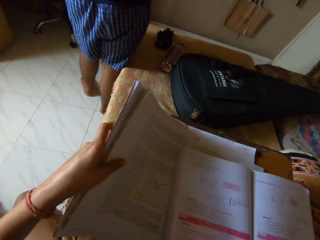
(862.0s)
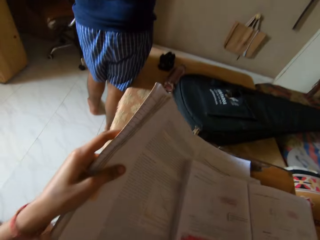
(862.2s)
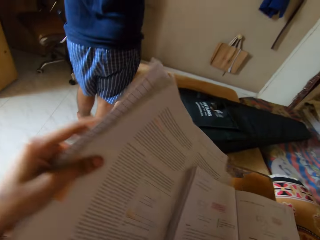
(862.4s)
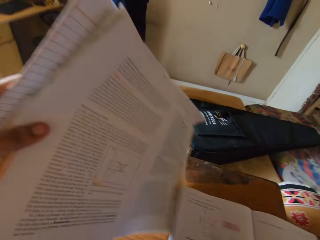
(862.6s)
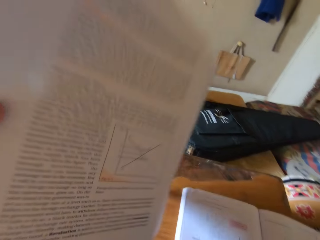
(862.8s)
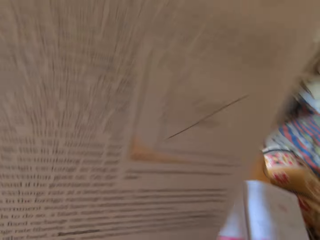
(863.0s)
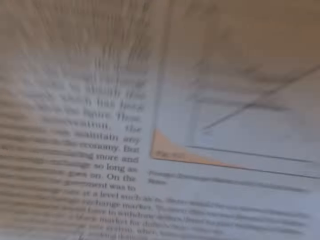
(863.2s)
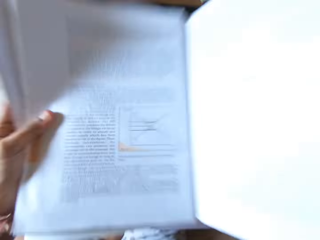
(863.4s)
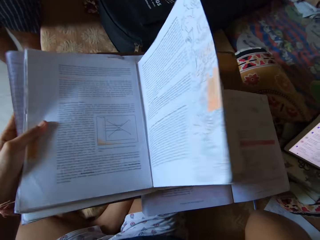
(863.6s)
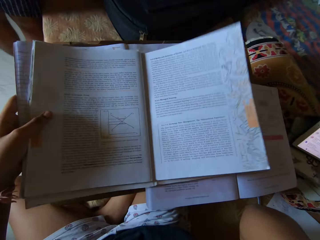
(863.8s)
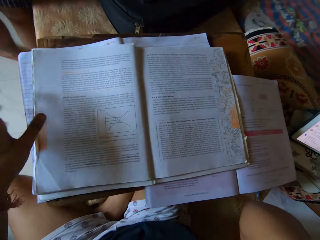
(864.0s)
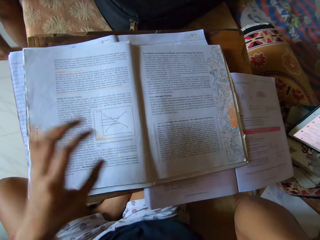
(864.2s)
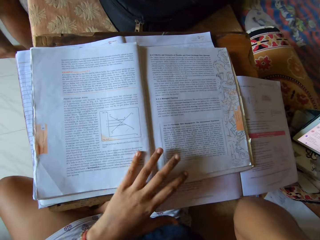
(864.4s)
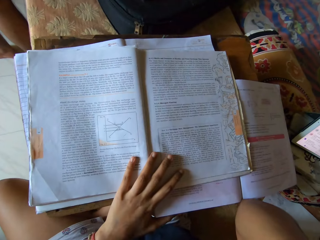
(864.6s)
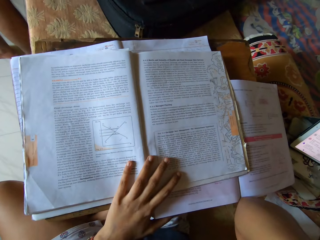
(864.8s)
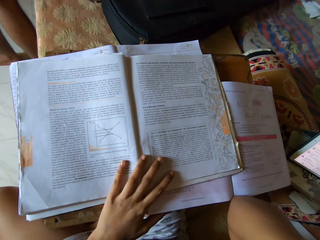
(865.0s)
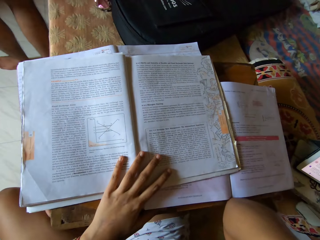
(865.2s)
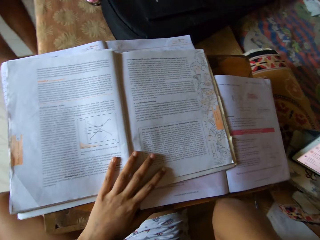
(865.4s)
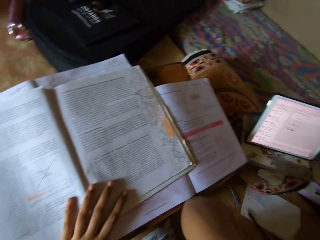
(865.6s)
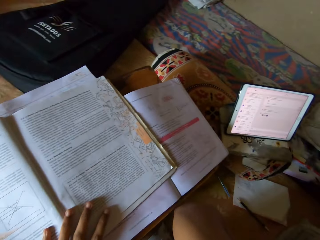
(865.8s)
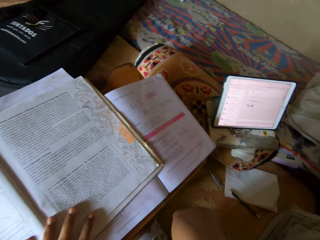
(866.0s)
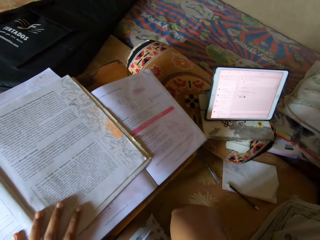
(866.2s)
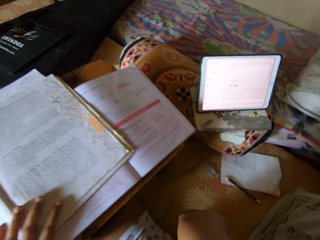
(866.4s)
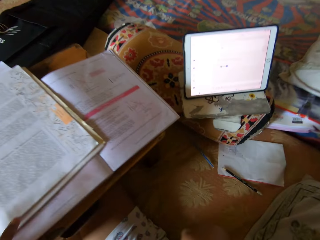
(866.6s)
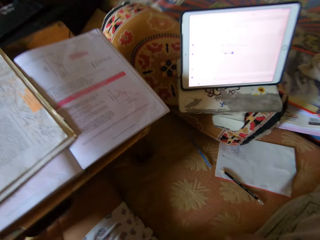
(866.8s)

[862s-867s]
The camera wearer takes the writing book under the textbook. They place the book on the textbook. They put the textbook on the table.

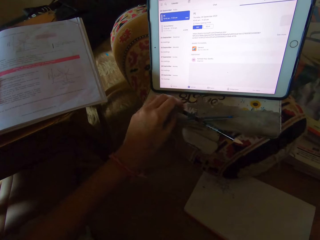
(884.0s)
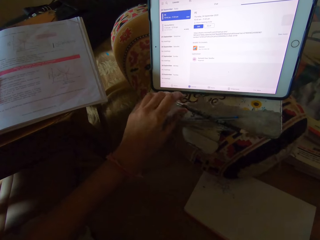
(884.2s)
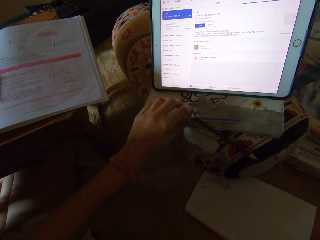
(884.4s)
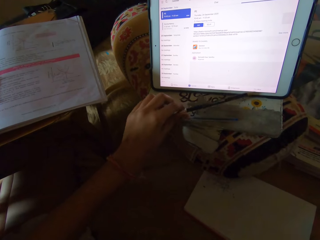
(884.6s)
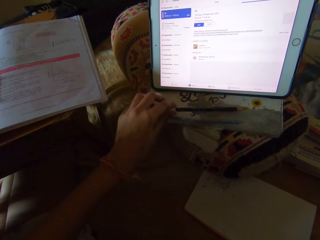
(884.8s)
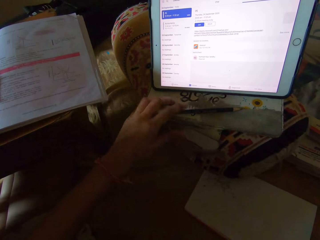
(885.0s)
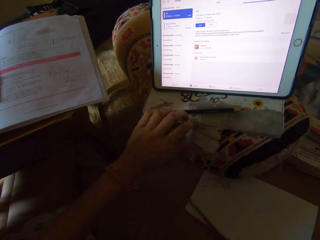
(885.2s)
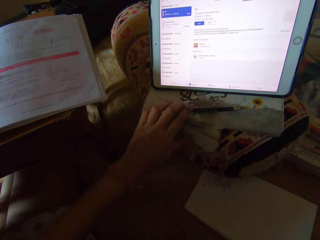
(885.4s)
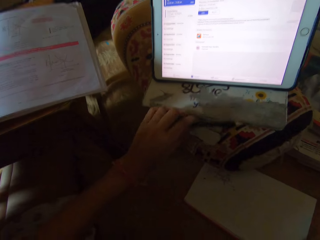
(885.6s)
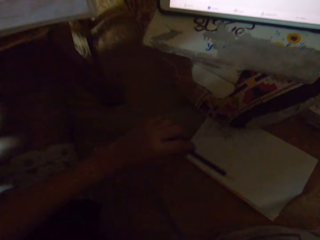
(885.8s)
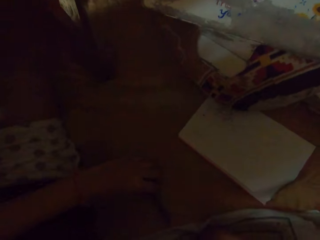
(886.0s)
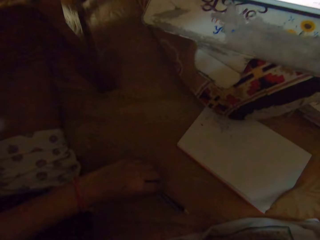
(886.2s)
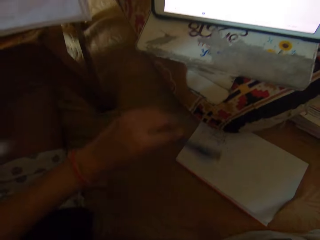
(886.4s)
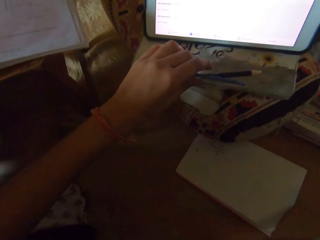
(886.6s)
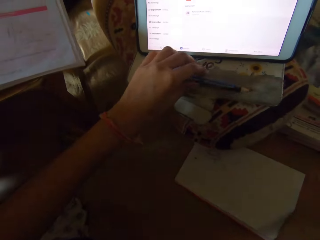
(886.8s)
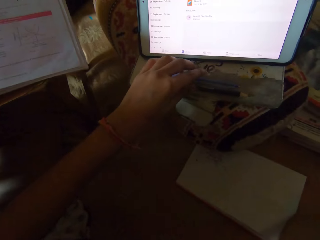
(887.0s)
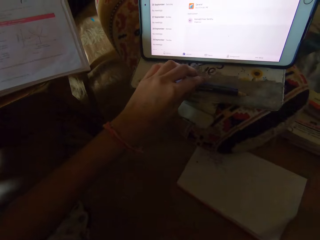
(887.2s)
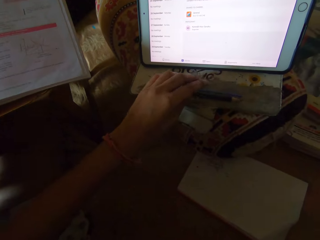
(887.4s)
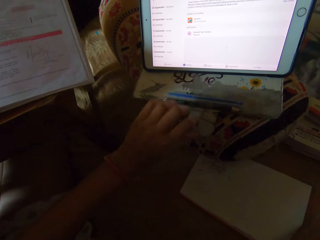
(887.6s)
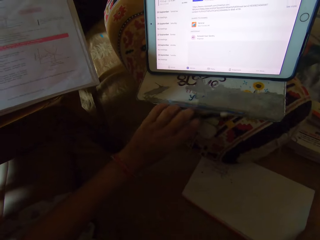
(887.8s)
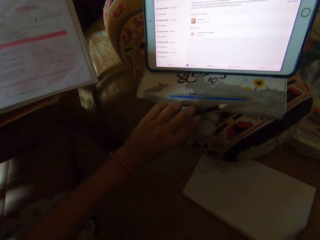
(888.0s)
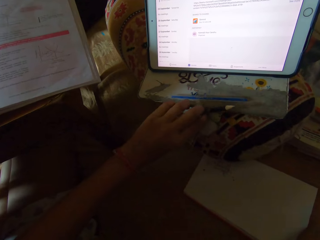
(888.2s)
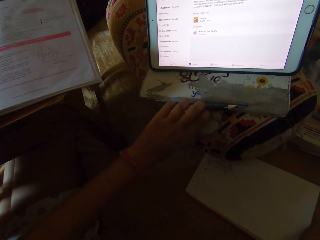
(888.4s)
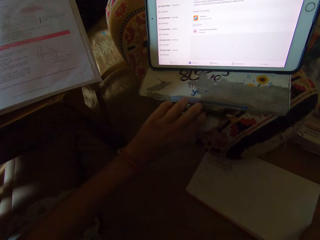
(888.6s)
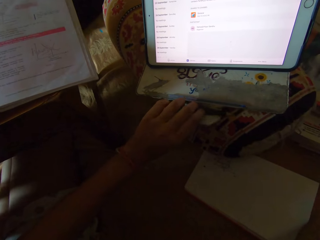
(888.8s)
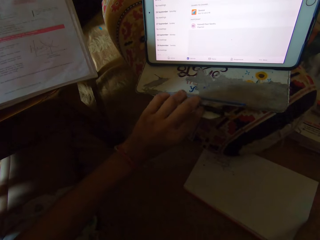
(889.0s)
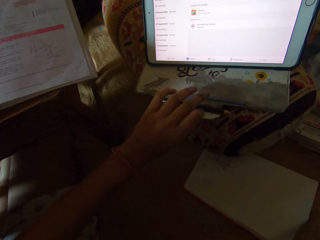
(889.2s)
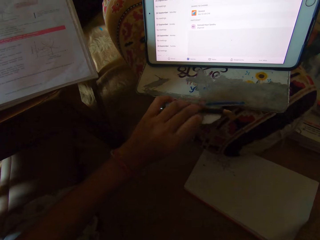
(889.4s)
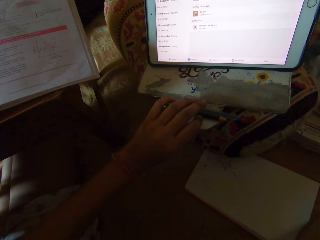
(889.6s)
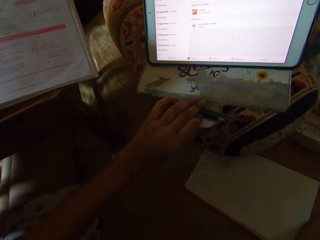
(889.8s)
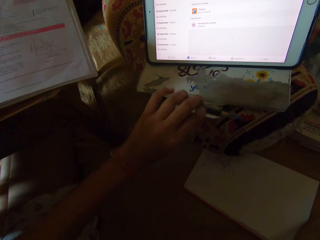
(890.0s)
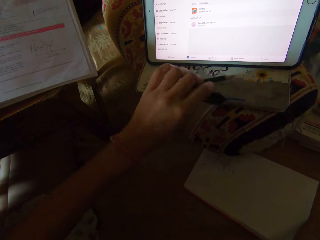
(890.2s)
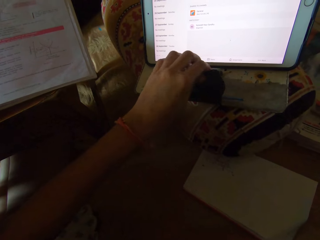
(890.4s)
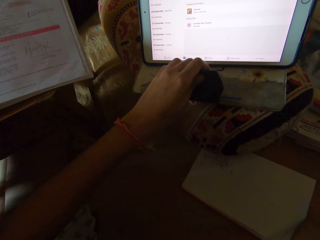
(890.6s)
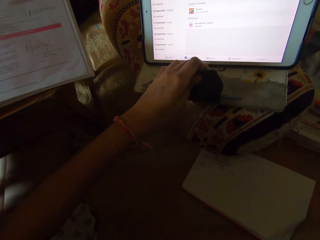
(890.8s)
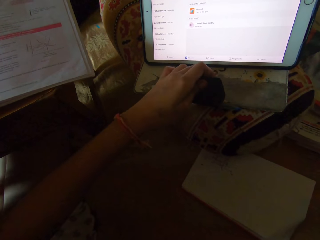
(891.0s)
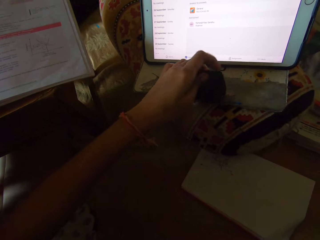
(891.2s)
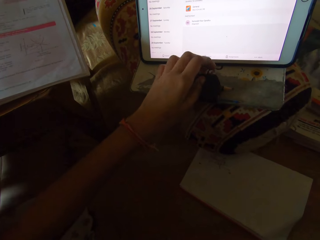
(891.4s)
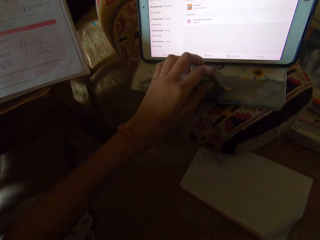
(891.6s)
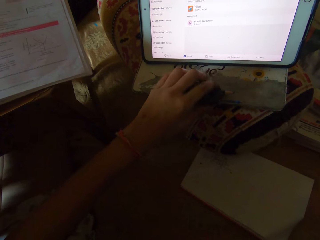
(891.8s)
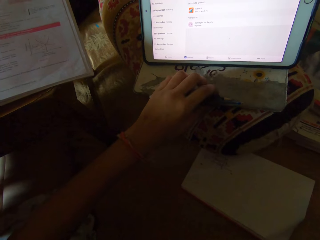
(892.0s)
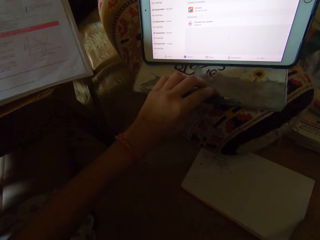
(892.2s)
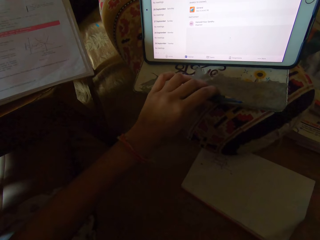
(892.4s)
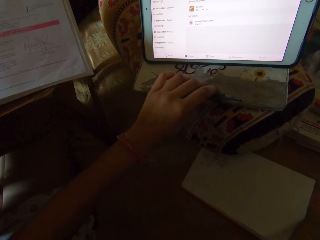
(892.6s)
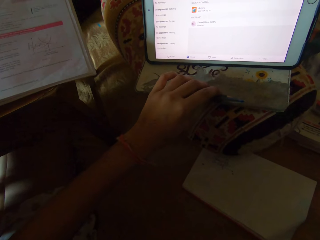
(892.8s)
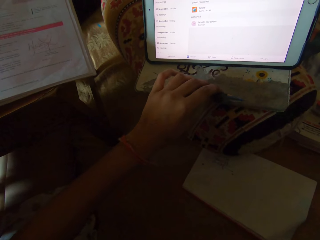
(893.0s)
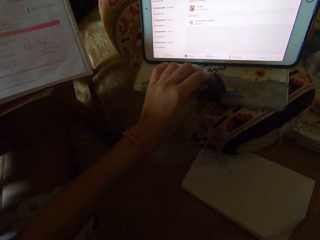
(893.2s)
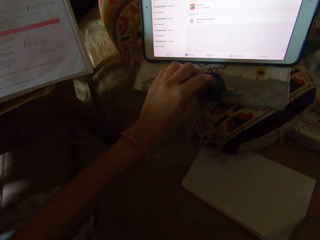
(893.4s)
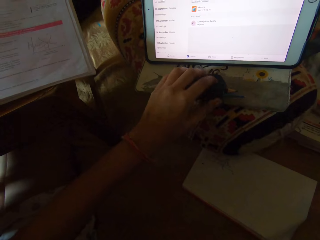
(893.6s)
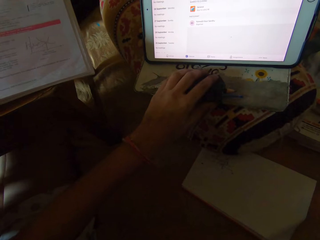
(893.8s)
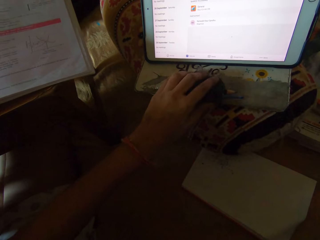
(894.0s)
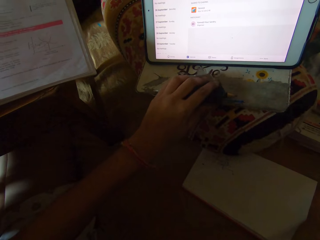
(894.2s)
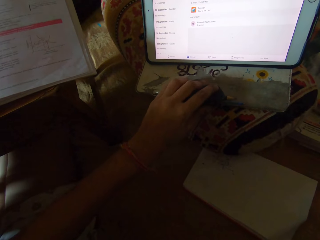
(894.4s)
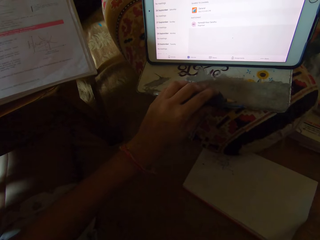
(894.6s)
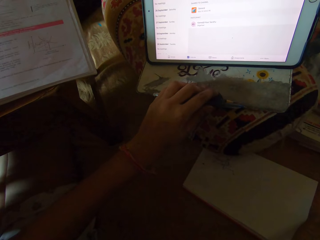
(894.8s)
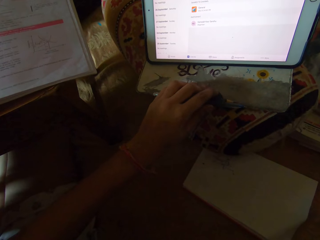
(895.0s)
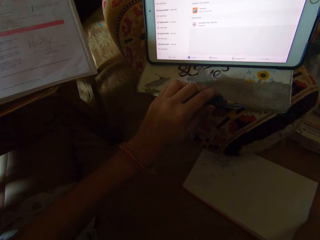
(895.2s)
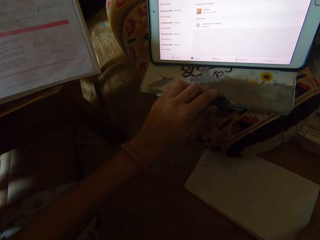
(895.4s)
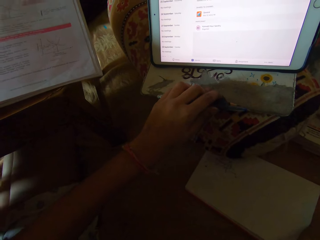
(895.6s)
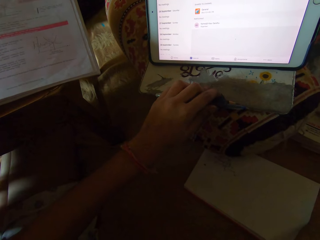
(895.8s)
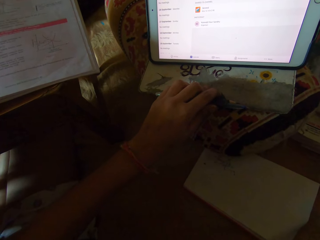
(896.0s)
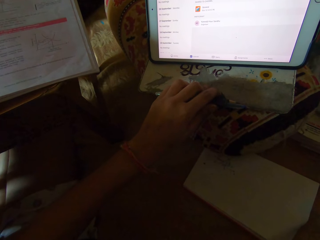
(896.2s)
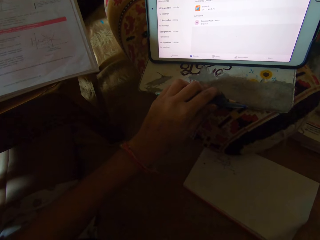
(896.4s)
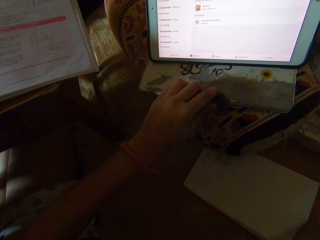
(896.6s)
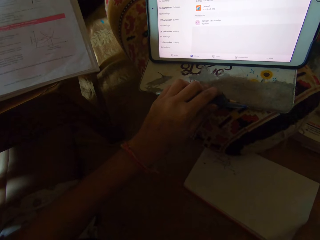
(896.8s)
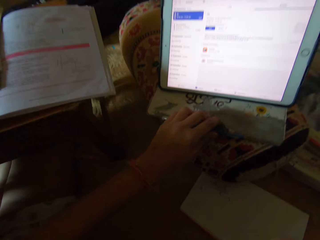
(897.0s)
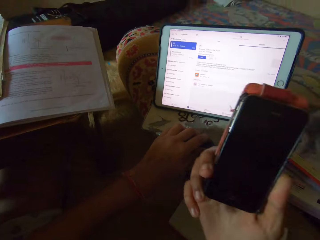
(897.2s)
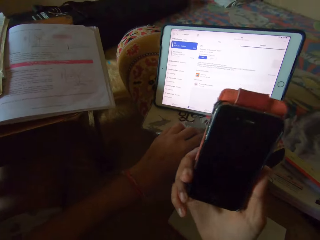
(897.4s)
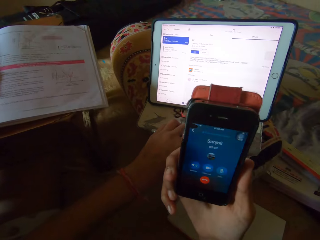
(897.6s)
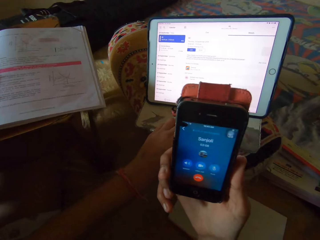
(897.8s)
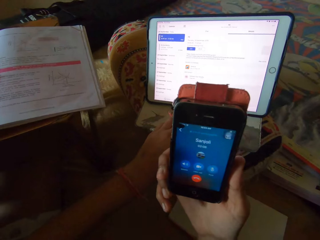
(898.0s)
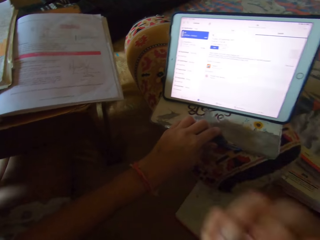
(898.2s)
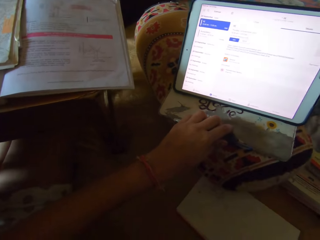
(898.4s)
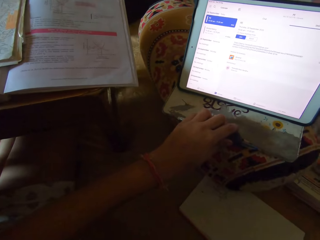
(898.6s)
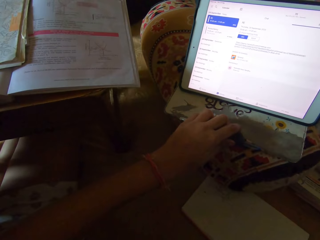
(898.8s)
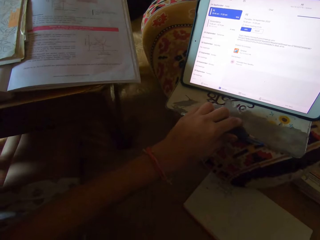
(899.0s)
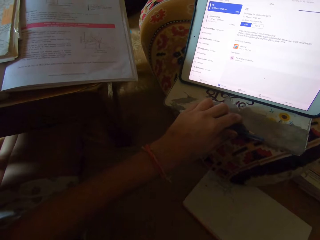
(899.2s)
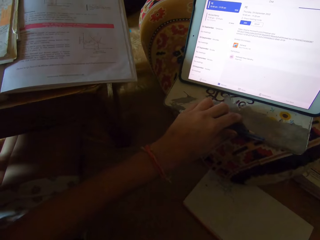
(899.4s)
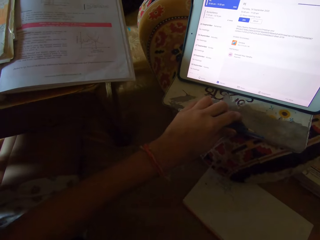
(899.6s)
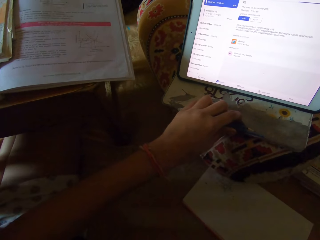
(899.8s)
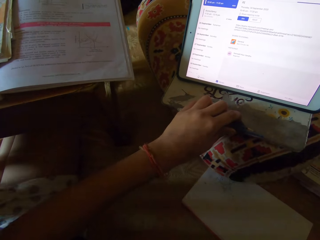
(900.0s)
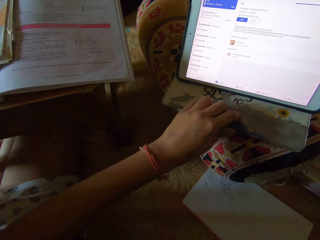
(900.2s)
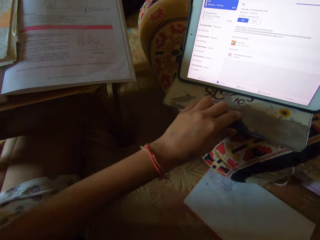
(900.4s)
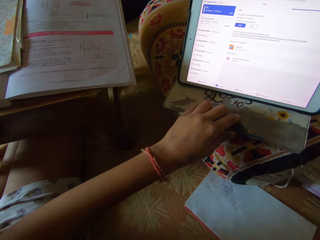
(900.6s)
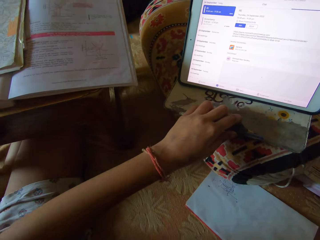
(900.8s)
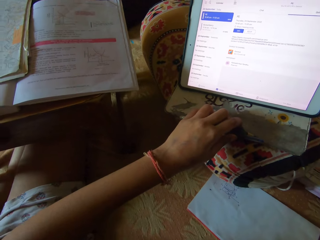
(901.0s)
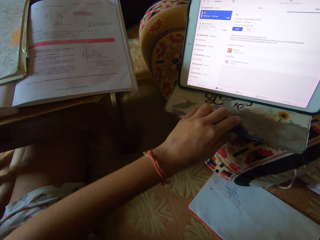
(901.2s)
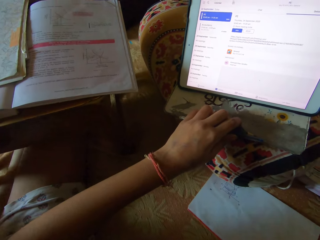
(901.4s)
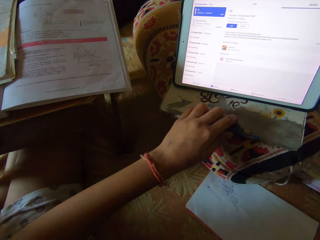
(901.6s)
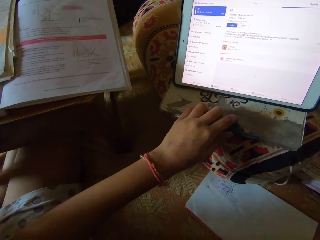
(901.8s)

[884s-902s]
The camera wearer puts the pen on the table. She picks the pencil from the floor. She drops the pencil on the iPad pouch. She looks at the tablet. She uses her phone. She converses with the phone.
